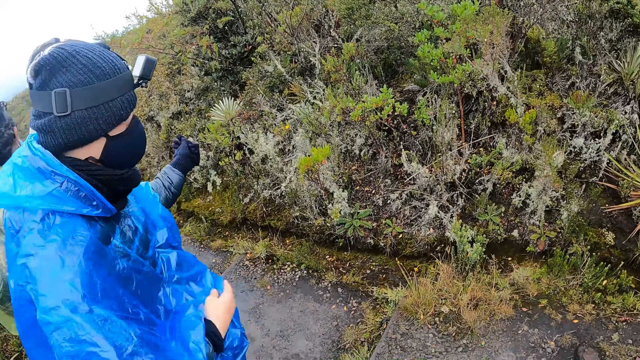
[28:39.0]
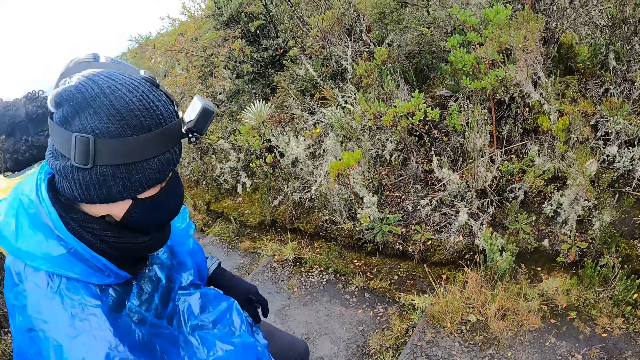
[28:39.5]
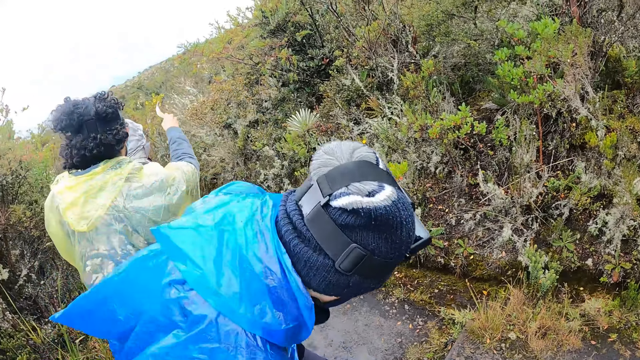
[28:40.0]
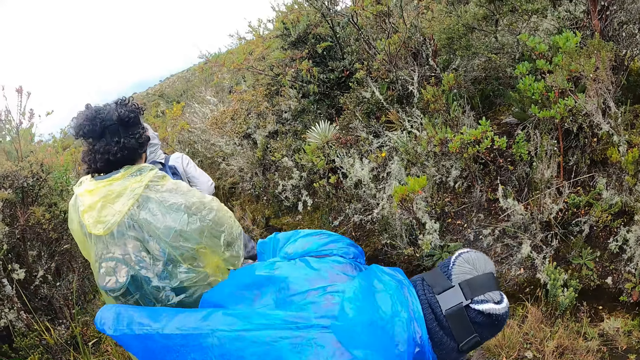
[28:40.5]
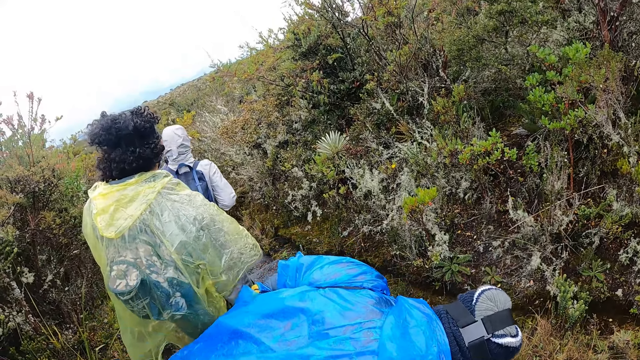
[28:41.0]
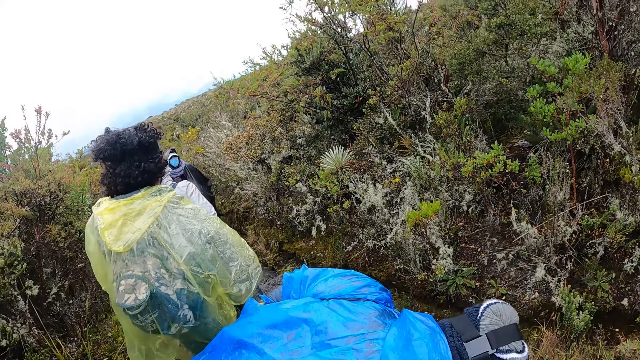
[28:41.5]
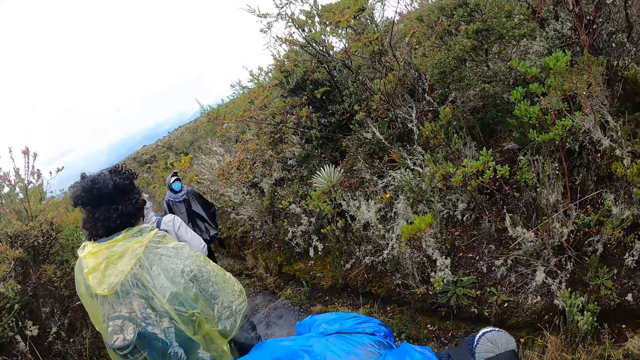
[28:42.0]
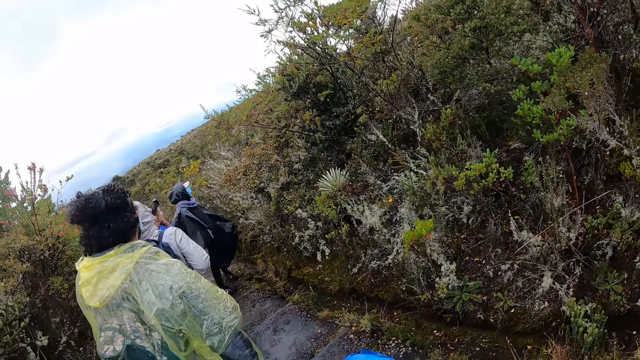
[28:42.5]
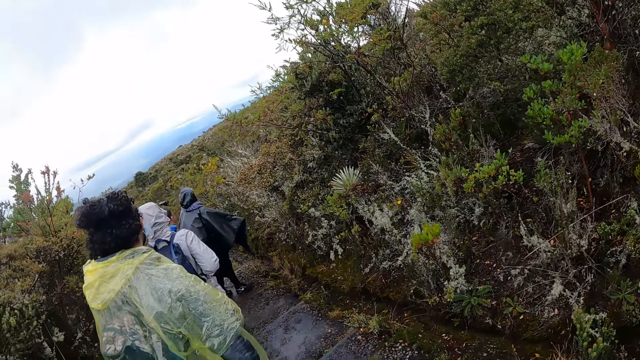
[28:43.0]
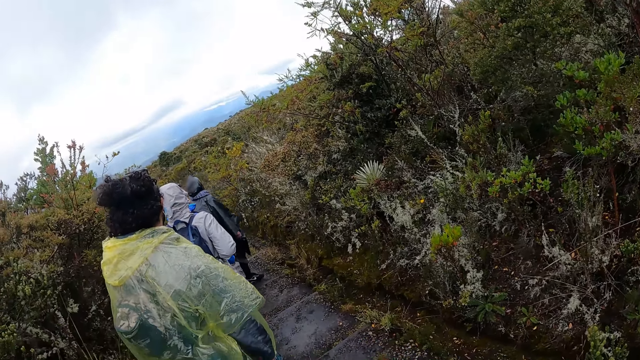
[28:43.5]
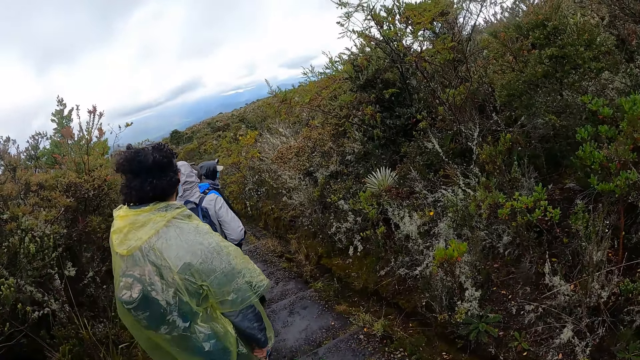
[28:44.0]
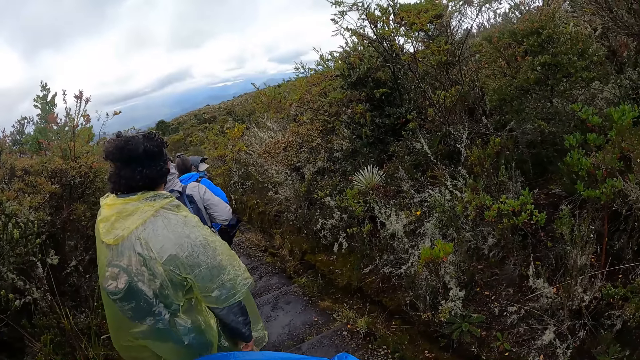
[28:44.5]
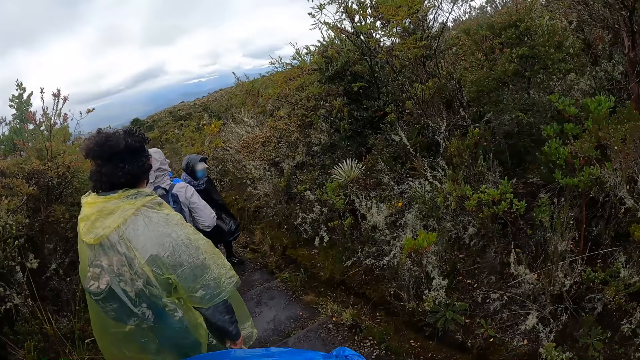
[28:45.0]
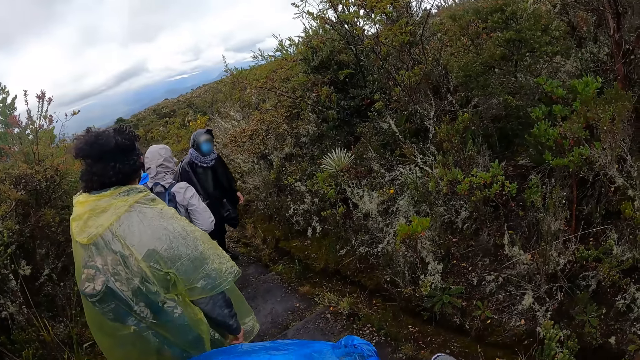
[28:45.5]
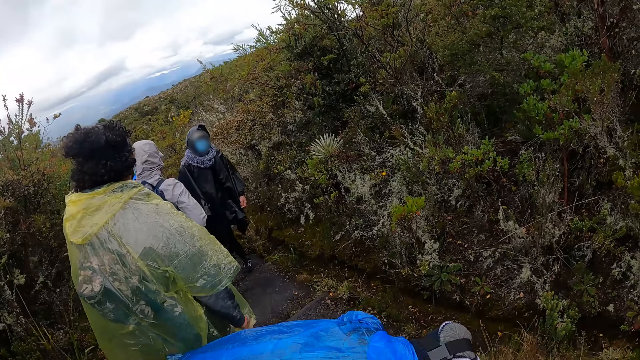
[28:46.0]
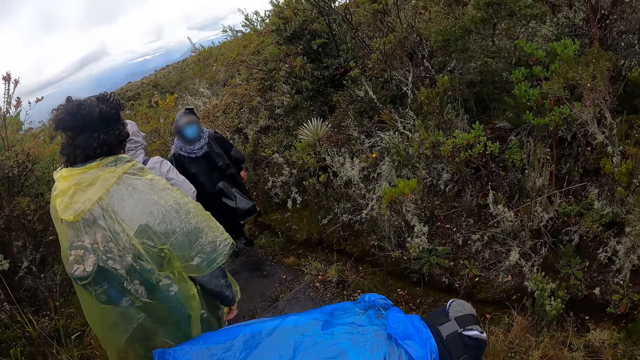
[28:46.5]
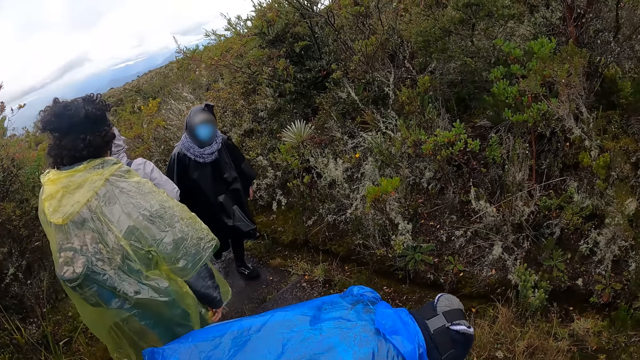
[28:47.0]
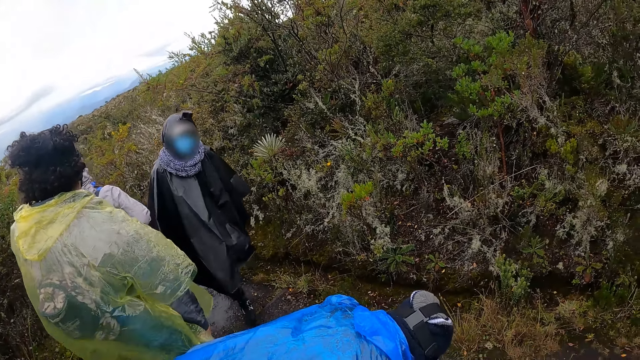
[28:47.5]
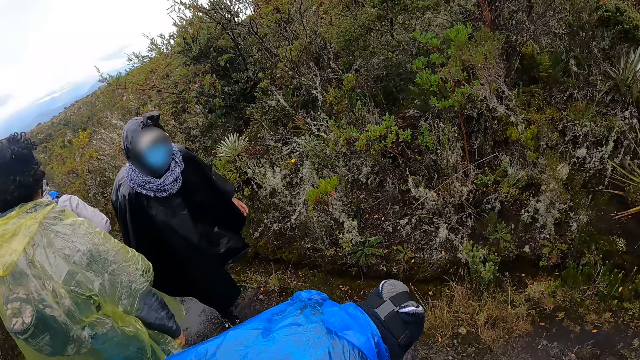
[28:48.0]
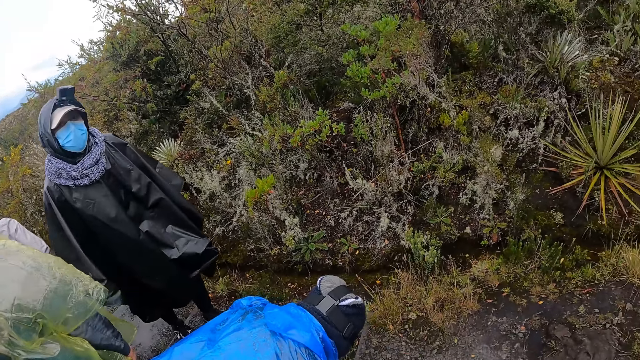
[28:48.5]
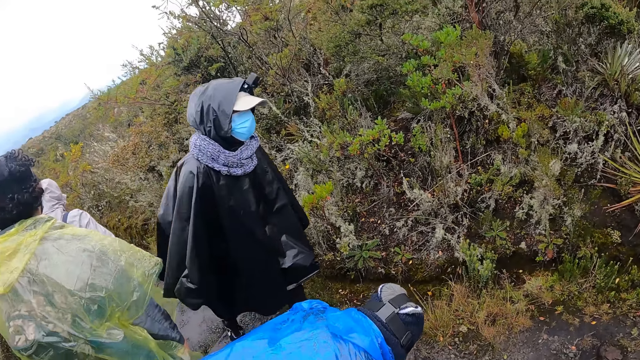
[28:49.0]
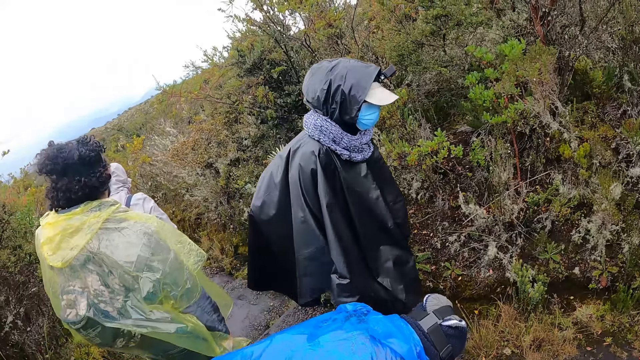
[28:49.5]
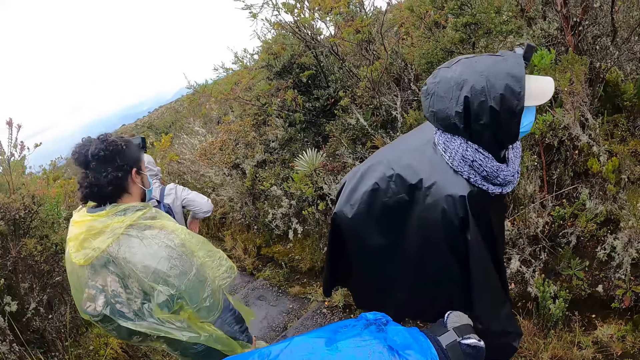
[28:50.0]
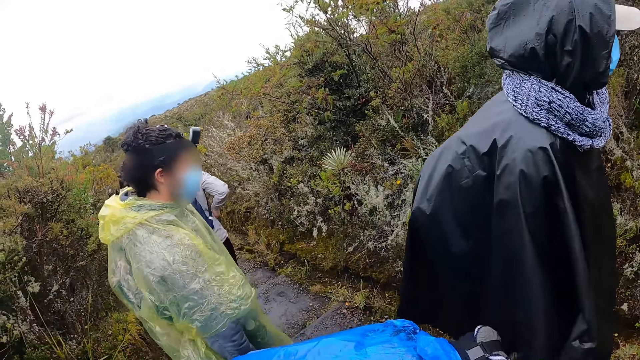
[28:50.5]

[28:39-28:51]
The man adjusts his right shoe with his hands. Another man walks forward on the path.

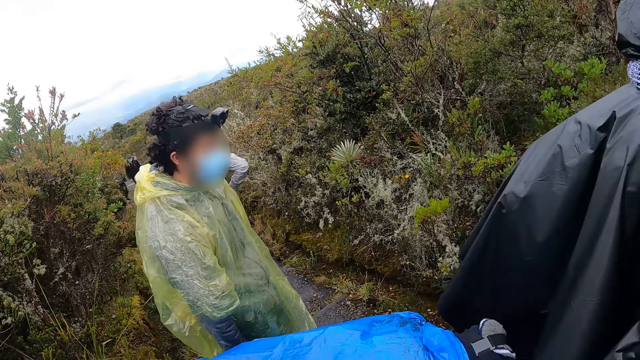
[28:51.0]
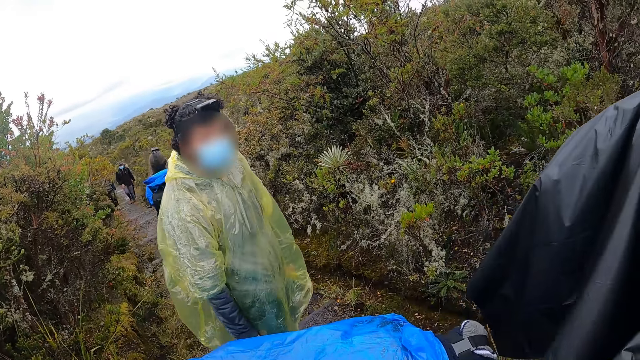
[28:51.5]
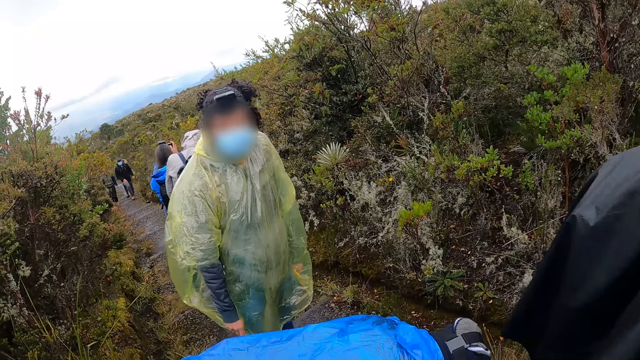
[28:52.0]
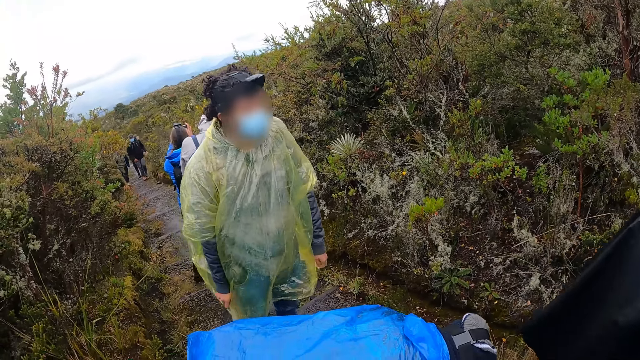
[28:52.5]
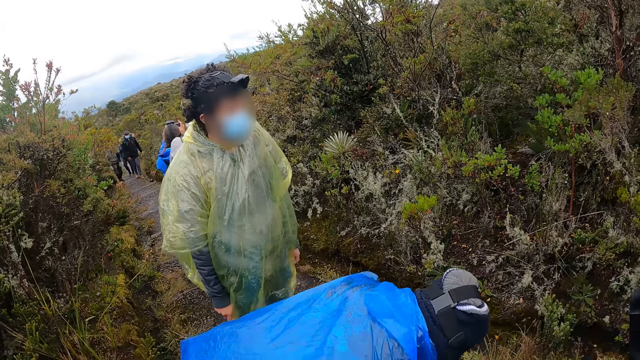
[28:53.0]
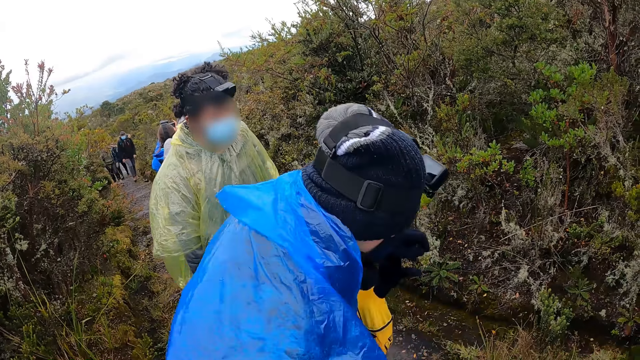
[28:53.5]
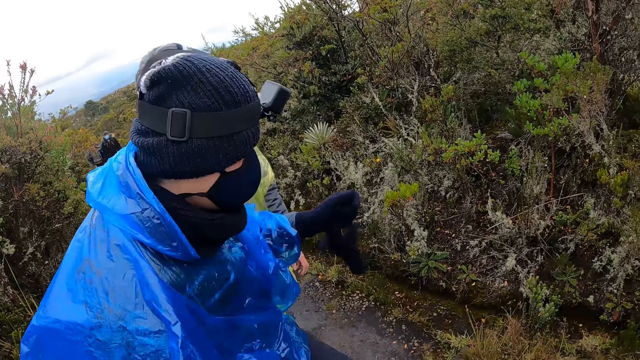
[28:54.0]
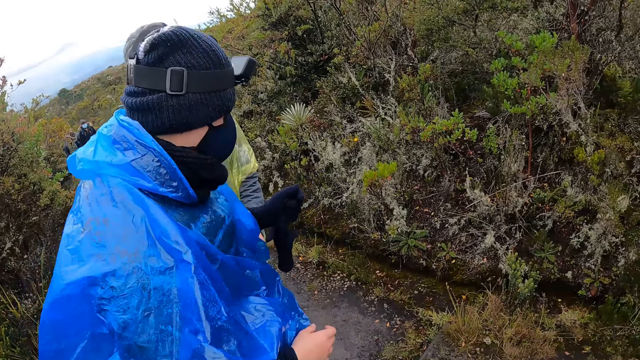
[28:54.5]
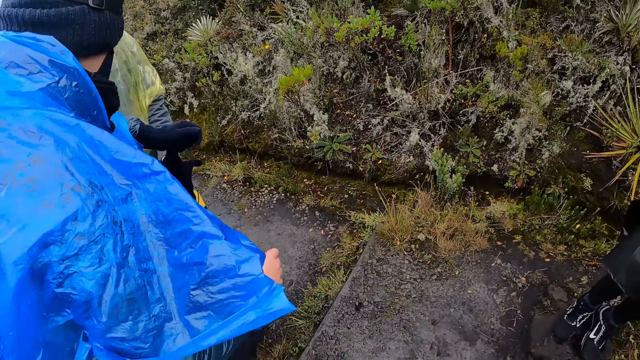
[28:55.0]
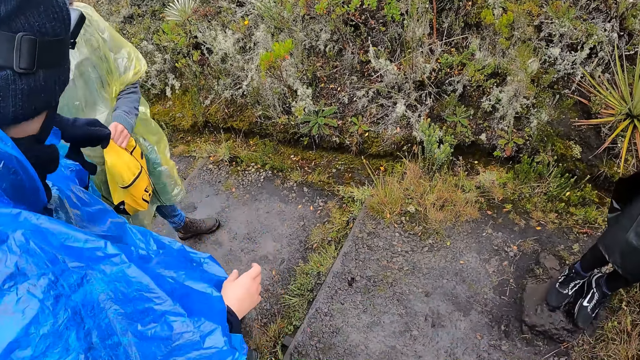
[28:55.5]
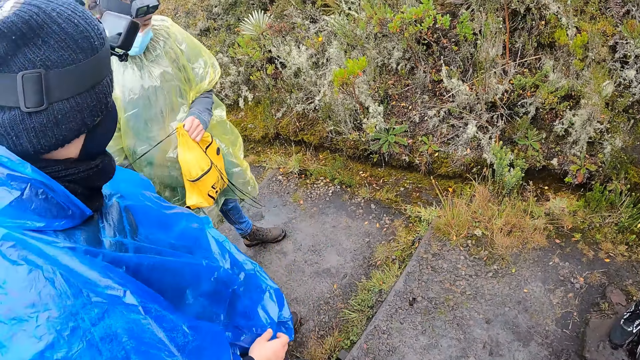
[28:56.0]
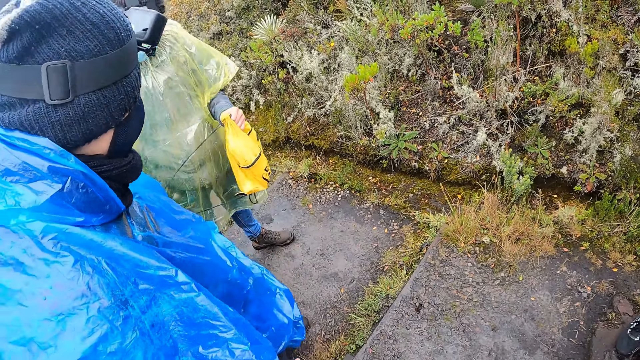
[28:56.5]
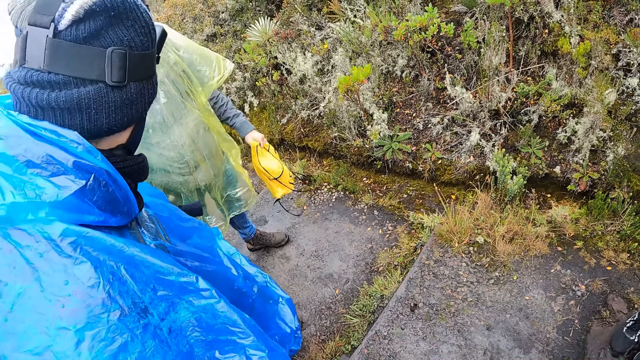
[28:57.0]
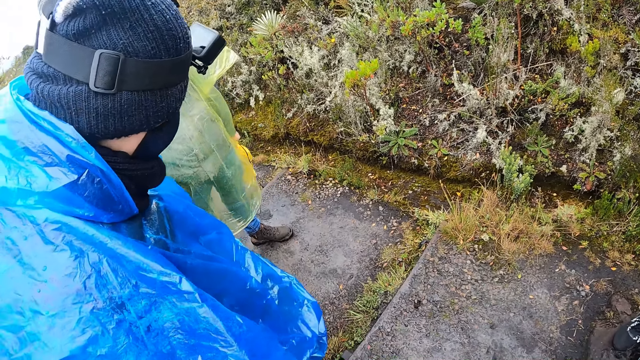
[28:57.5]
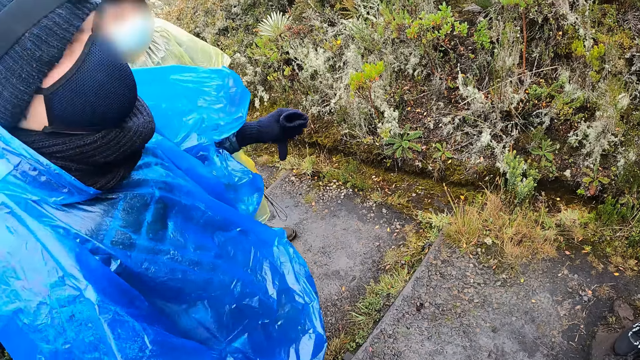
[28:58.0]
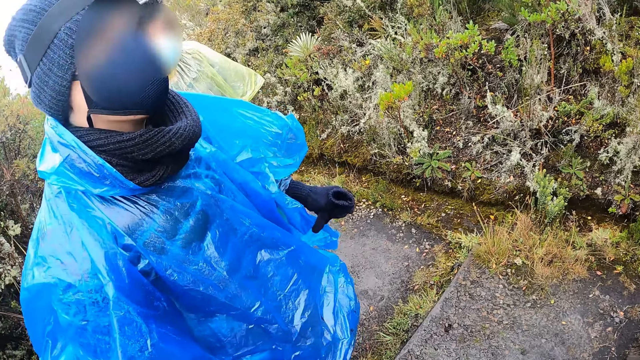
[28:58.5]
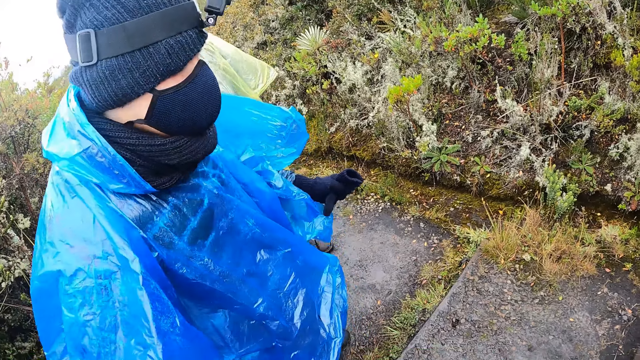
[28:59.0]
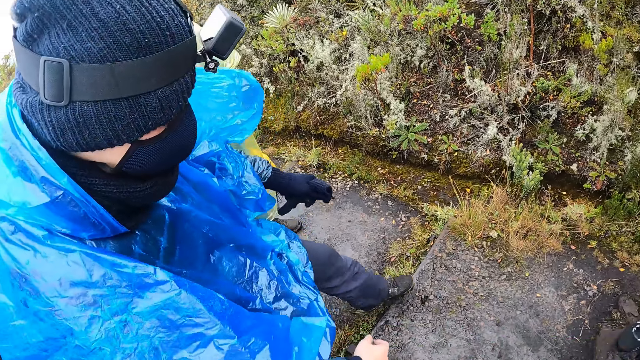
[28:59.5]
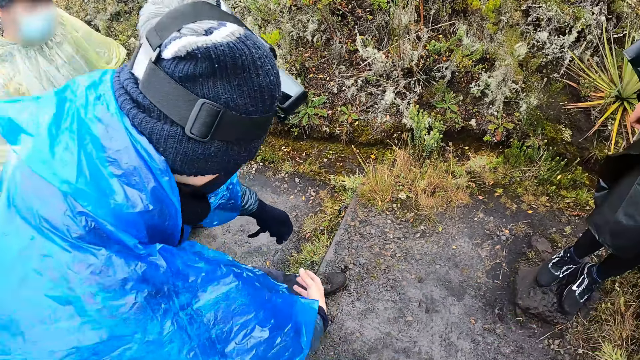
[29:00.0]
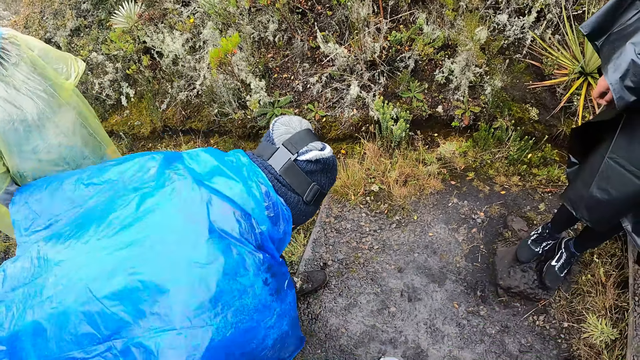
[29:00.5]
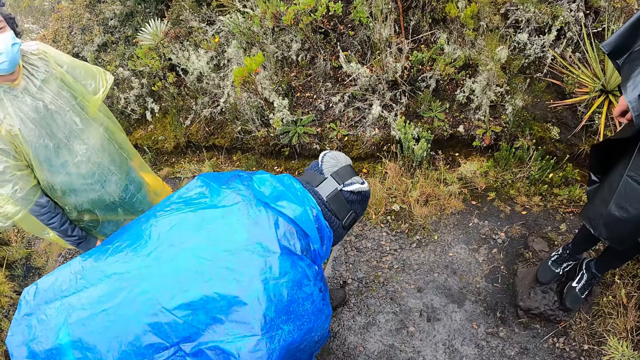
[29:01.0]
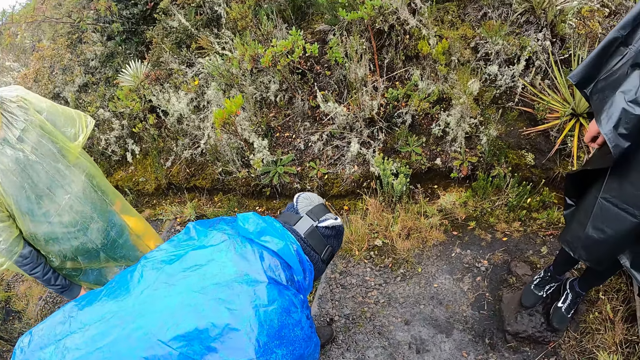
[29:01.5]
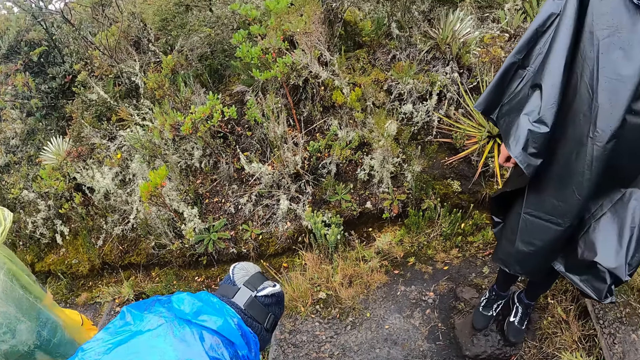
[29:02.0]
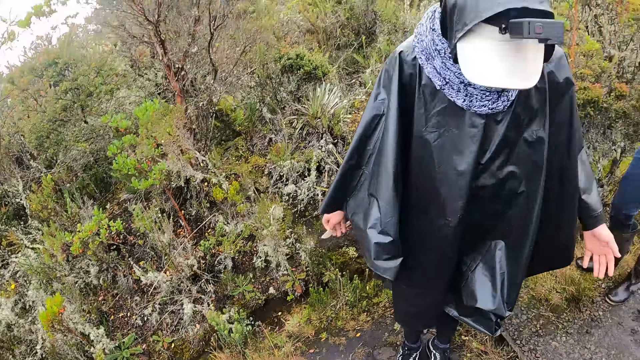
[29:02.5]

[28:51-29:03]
The man stands up. The man gives a bag to another man. The first man adjusts his left shoe with his hands and tightens his shoe laces.
